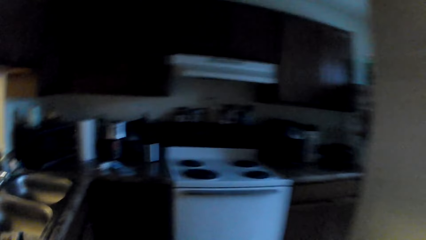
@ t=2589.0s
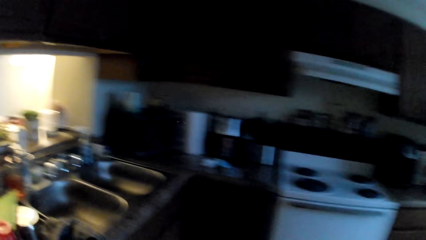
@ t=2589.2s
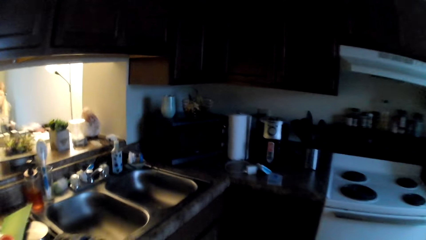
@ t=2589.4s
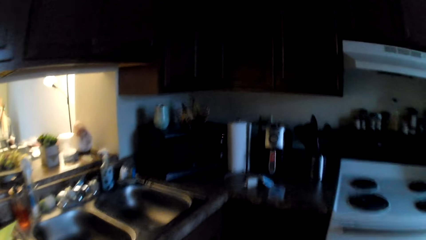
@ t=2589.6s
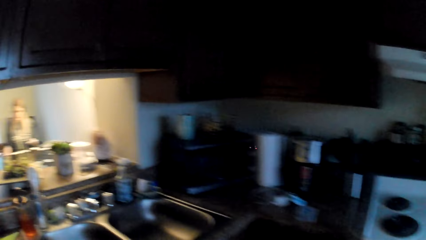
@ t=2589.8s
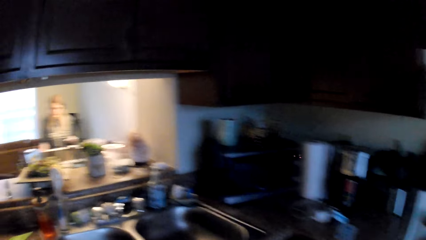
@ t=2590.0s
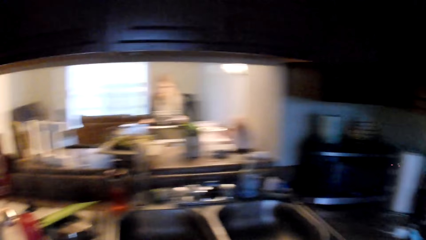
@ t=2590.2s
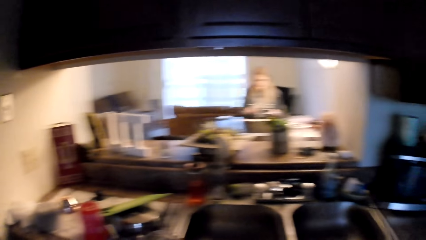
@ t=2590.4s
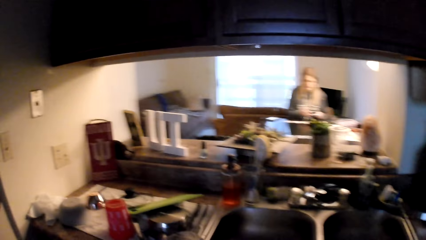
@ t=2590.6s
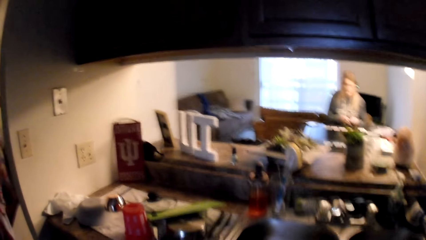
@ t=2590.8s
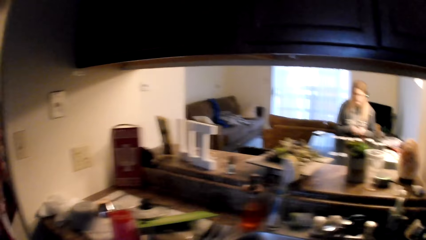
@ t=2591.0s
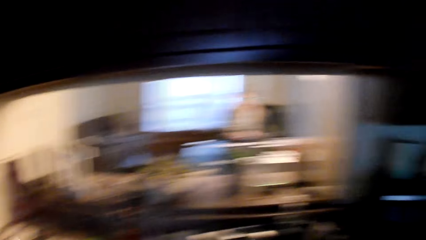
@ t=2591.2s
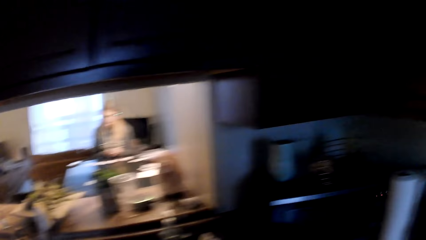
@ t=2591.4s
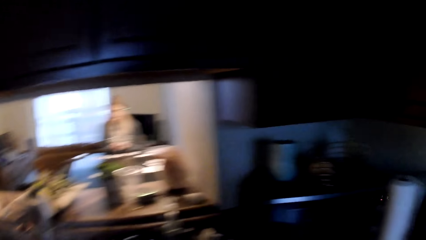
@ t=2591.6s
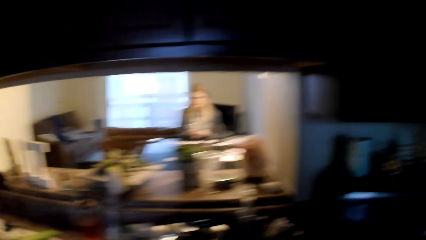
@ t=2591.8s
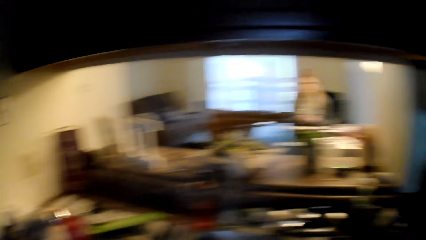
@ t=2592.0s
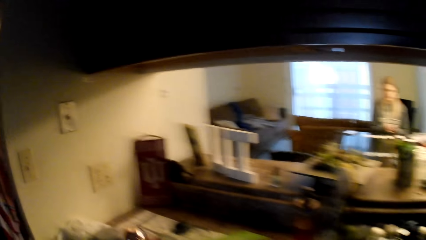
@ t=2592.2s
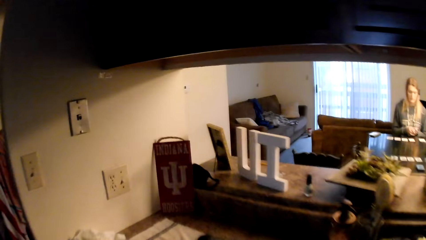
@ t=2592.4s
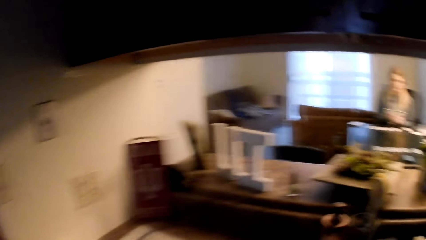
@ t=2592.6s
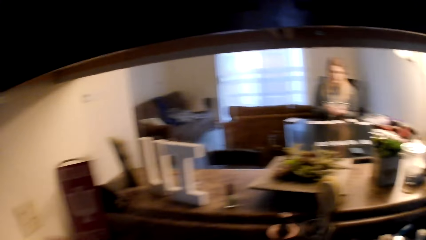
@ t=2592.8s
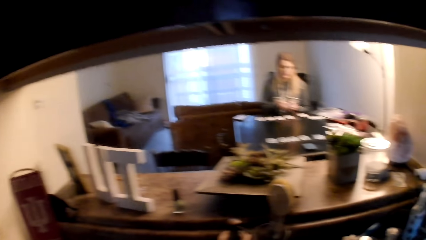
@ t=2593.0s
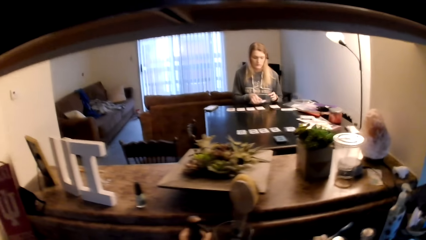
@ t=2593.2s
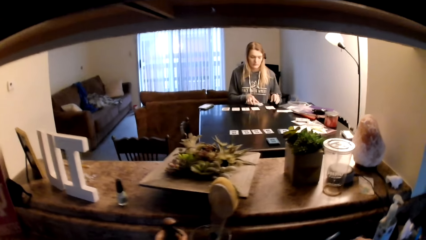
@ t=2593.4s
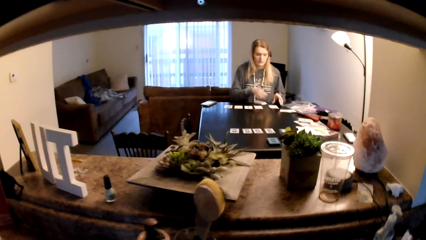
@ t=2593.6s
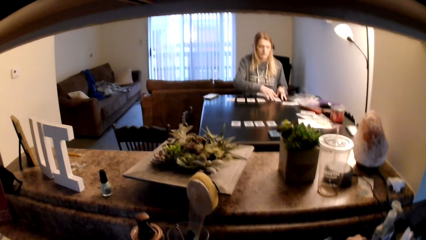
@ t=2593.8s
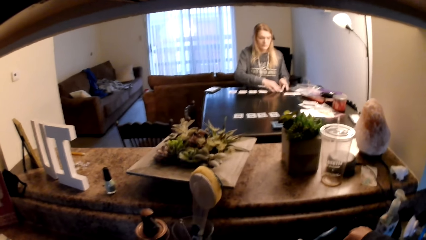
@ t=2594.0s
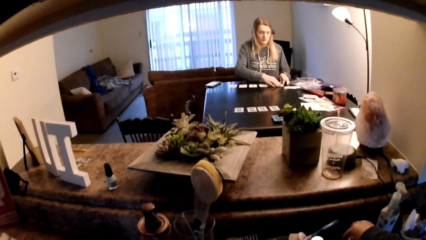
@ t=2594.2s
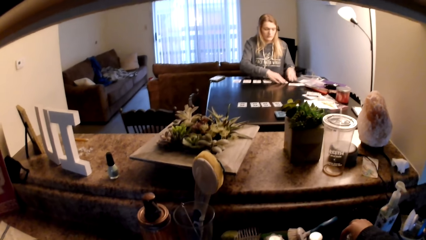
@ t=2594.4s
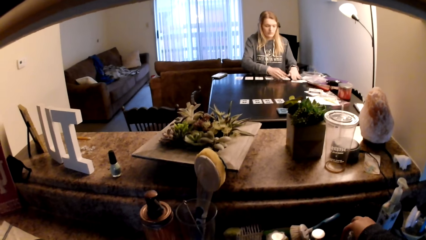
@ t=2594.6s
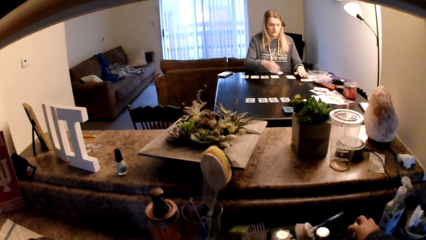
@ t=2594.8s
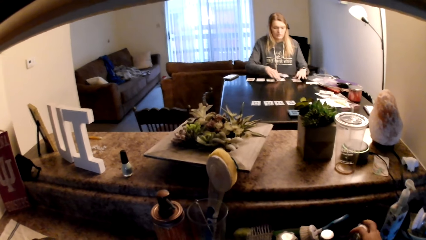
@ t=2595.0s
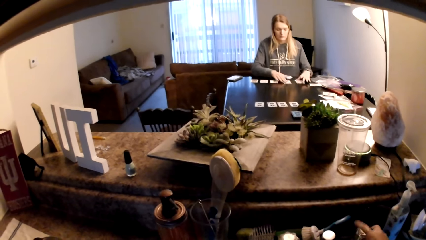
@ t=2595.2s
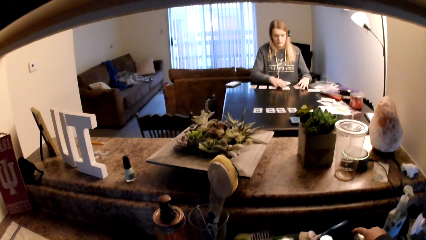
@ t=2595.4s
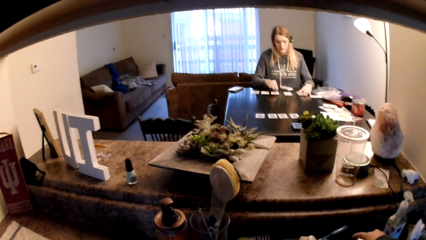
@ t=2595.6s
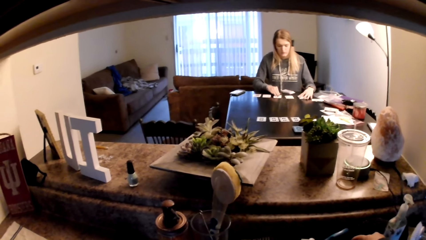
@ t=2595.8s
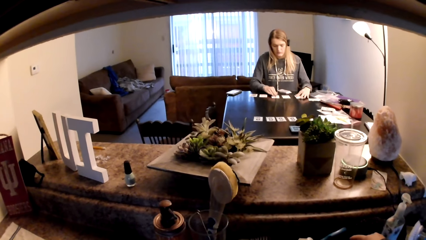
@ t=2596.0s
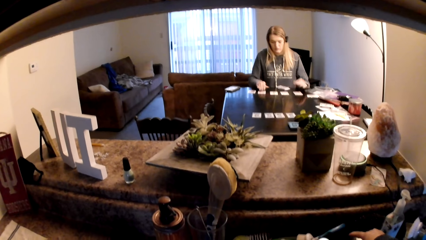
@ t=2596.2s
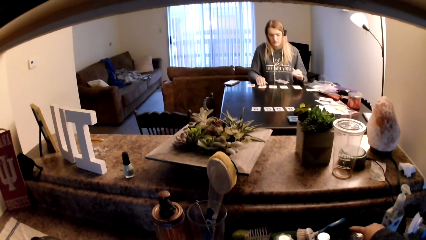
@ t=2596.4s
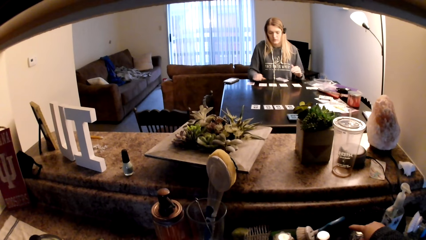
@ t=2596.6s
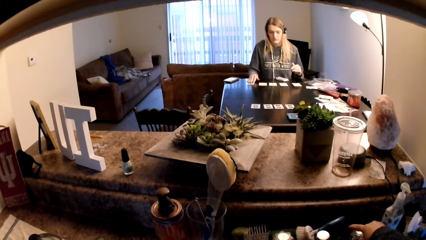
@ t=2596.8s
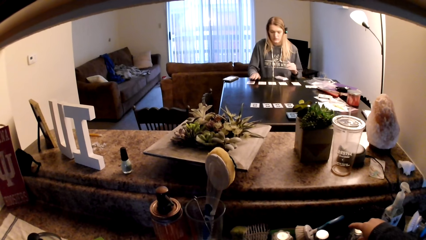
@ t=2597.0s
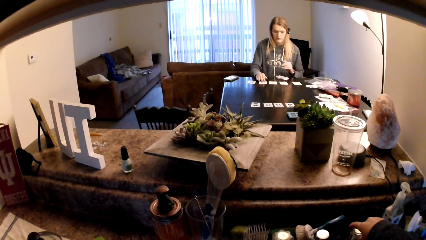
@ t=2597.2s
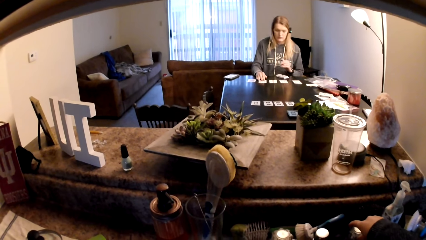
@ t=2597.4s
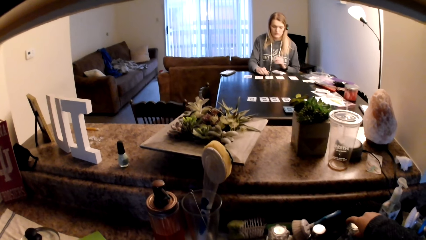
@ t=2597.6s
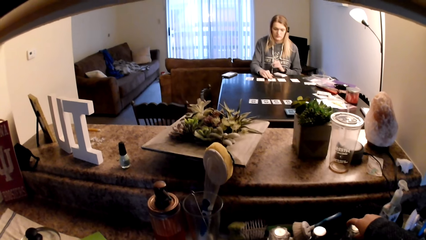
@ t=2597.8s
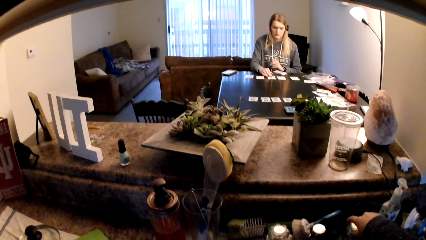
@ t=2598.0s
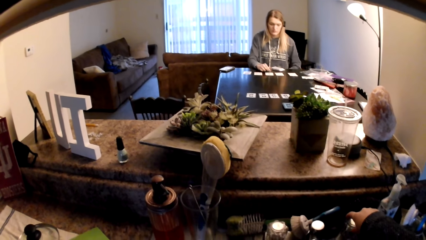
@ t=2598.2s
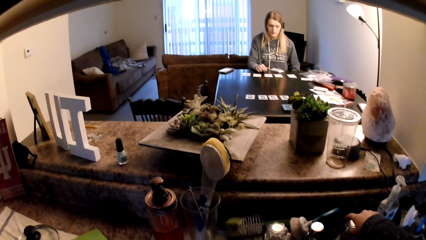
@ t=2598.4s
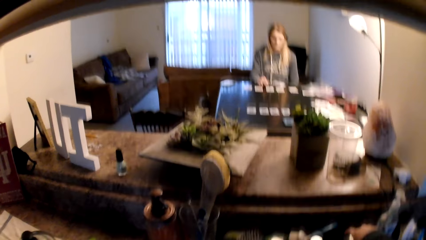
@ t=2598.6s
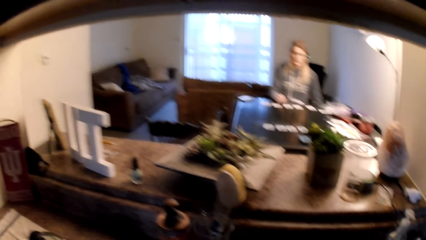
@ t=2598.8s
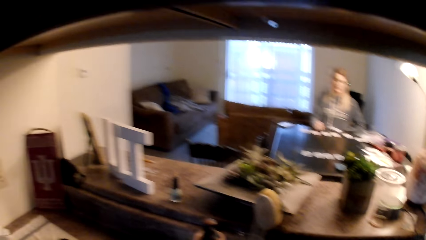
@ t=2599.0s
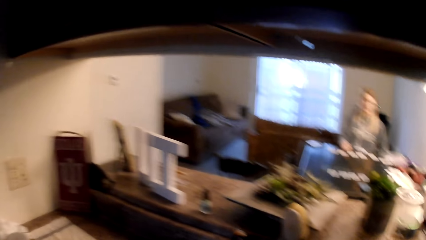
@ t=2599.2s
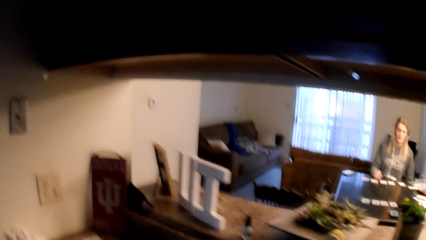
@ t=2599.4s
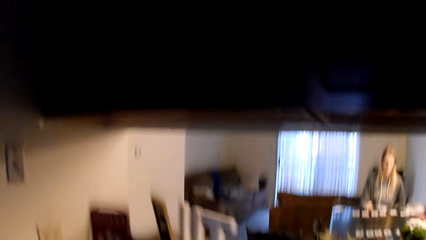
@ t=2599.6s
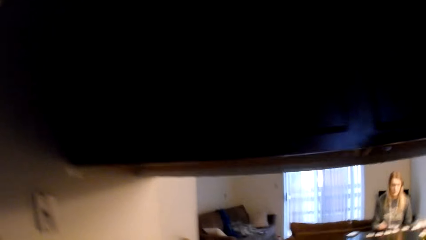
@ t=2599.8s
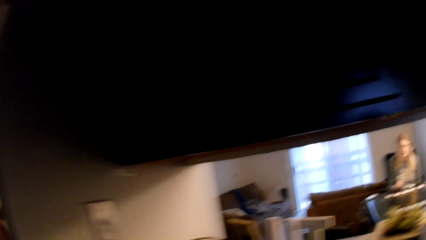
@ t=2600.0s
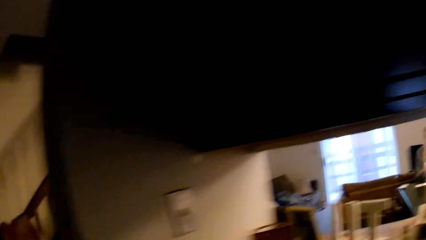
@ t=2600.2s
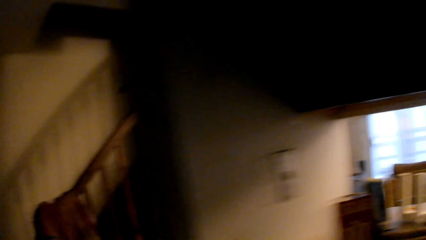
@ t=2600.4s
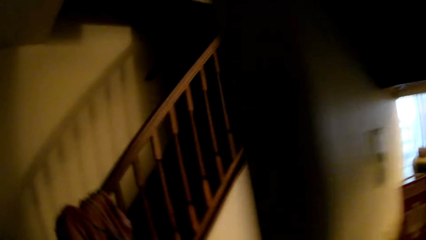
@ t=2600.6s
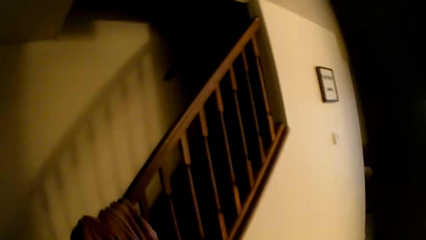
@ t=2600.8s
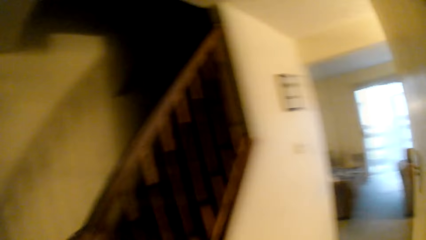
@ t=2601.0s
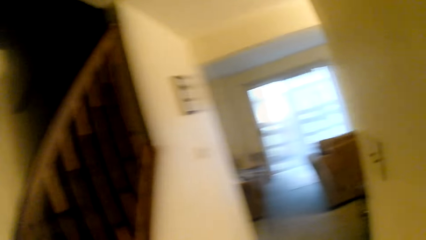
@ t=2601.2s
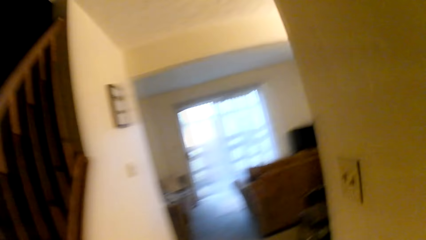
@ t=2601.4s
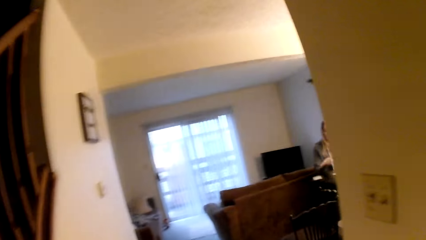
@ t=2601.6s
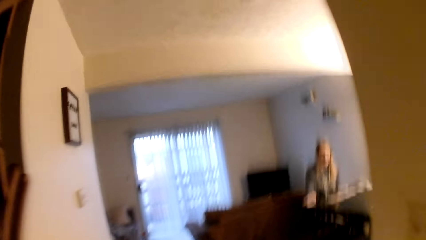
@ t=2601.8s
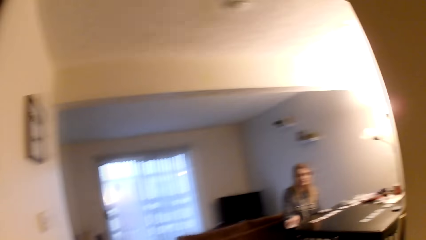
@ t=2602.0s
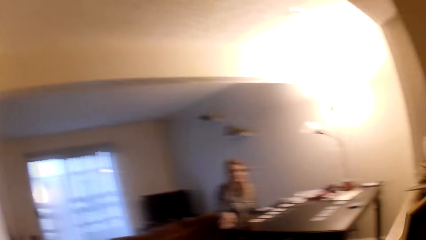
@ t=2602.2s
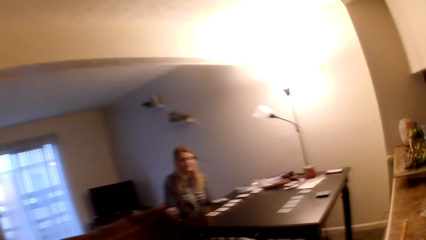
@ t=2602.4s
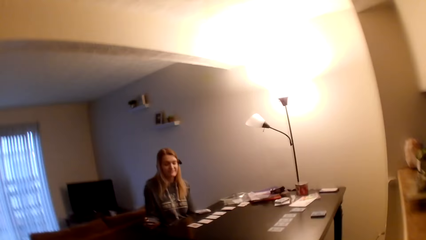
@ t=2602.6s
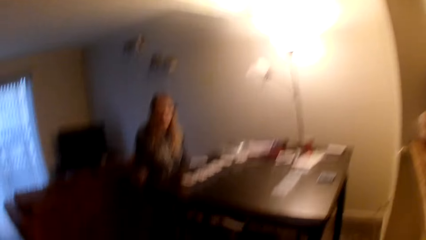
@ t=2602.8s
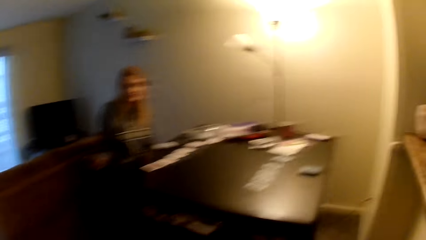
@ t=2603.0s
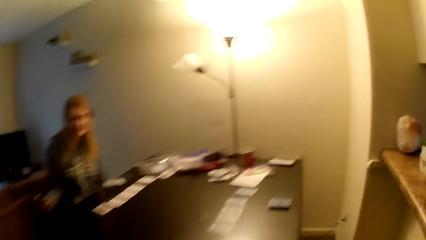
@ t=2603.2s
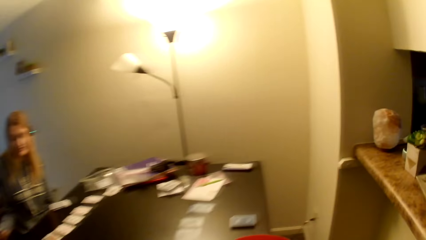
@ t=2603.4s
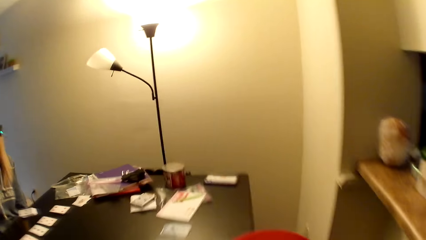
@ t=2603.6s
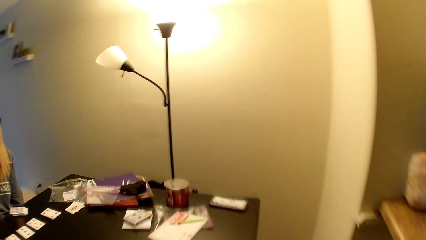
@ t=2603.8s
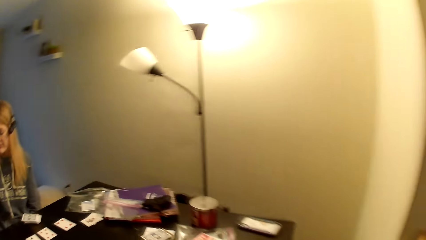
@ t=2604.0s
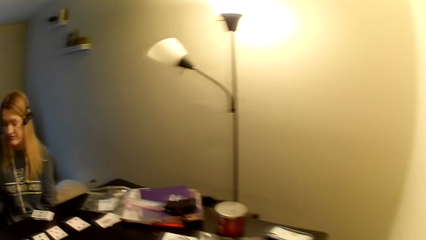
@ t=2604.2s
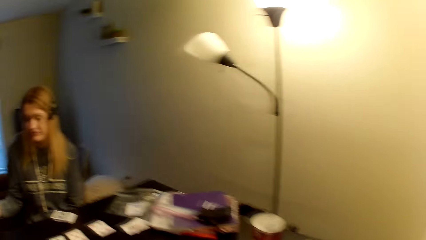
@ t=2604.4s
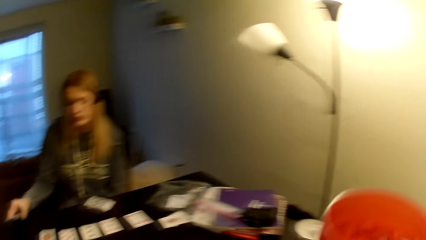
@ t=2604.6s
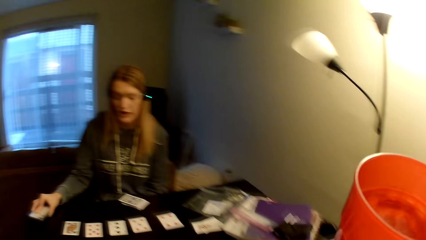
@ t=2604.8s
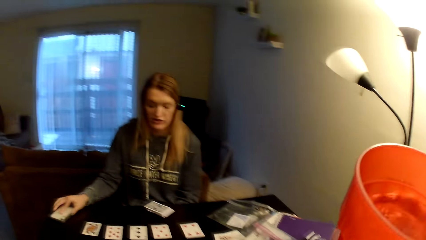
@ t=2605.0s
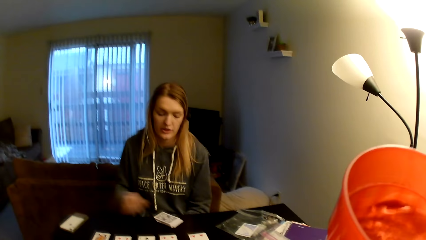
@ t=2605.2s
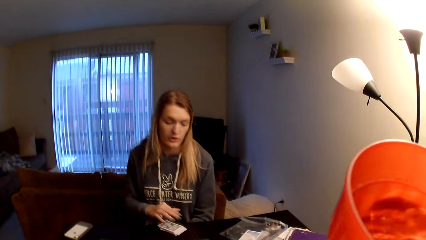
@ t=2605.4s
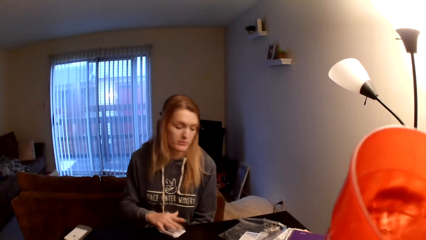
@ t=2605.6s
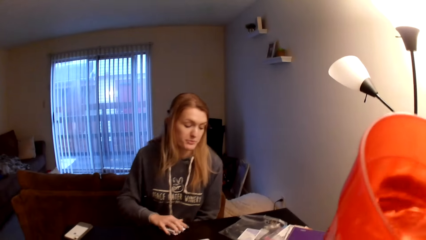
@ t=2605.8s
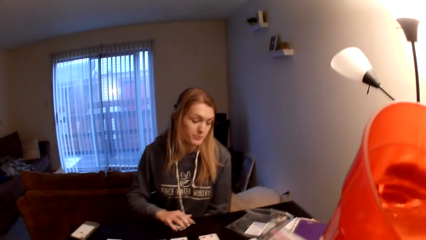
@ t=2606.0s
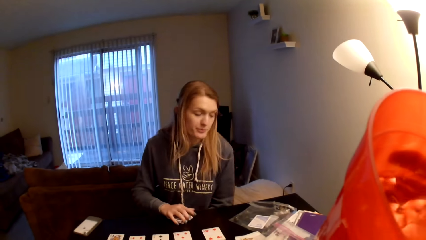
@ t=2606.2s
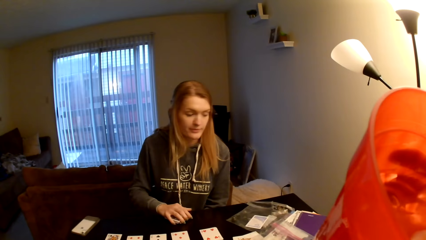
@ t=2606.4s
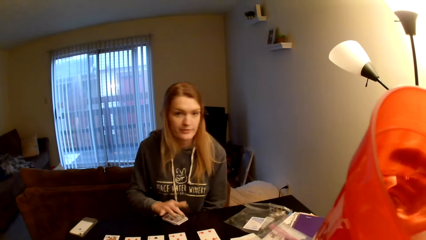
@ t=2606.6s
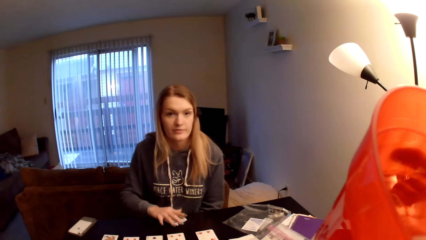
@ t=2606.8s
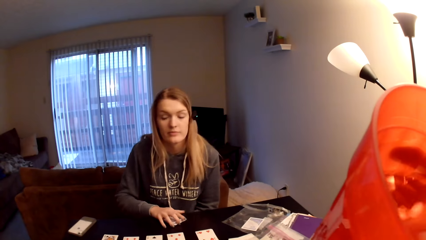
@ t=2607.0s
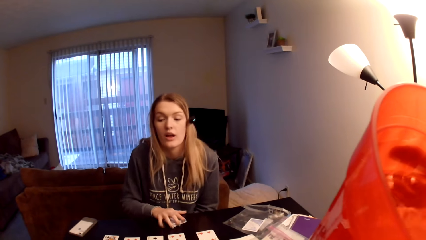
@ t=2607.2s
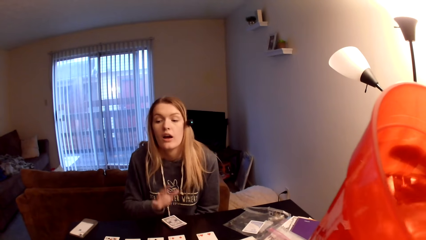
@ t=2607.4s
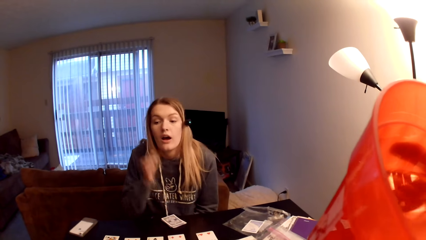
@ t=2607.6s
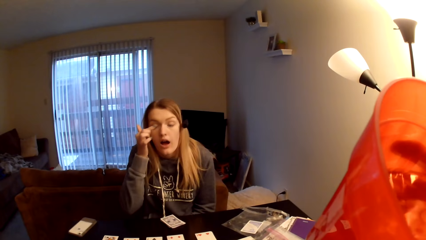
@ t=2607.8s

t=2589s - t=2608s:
The camera wearer walks into the kitchen and opens a tap with her hands. A woman holds the cards, pulls her hand off the card, holds the cards and pulls her hand off the card. The camera wearer walks around the kitchen. She walks around the house and drinks water from a cup. The woman holds the card and pulls her hand off the card.
